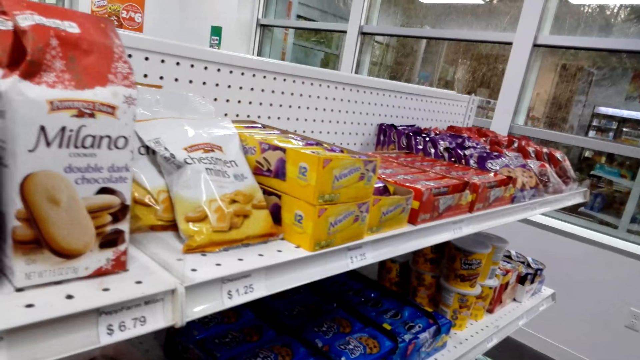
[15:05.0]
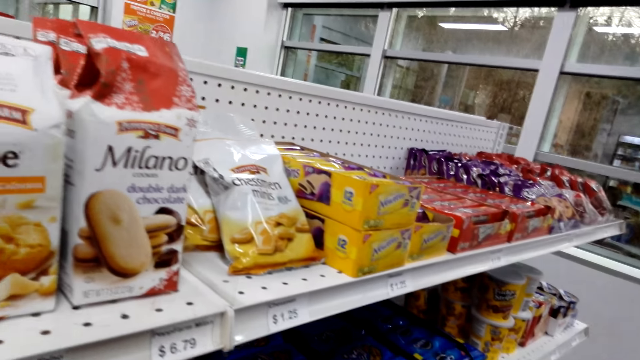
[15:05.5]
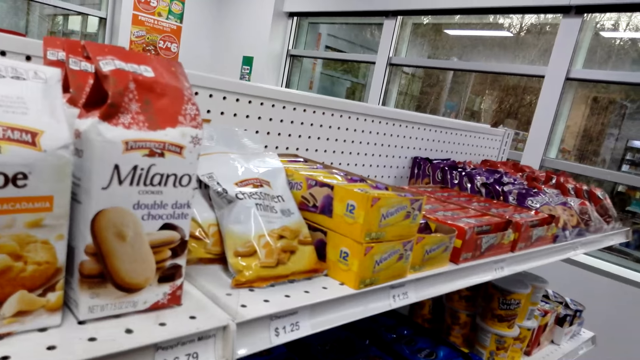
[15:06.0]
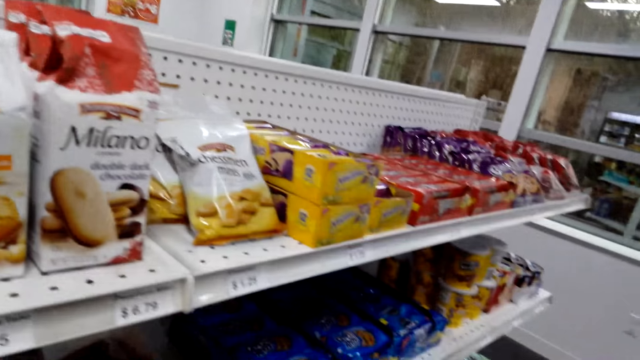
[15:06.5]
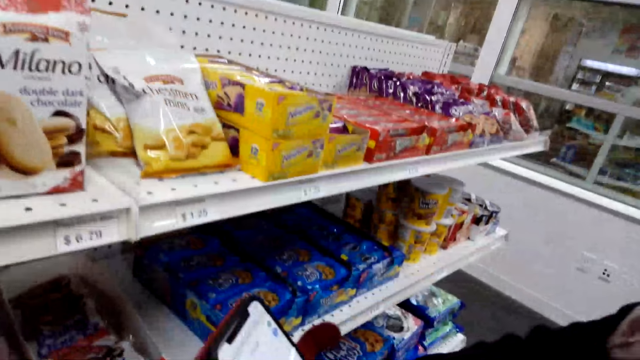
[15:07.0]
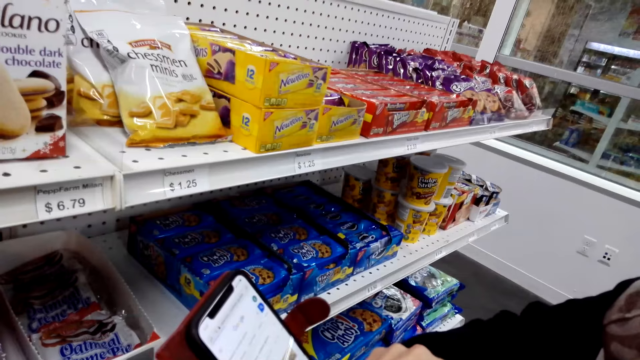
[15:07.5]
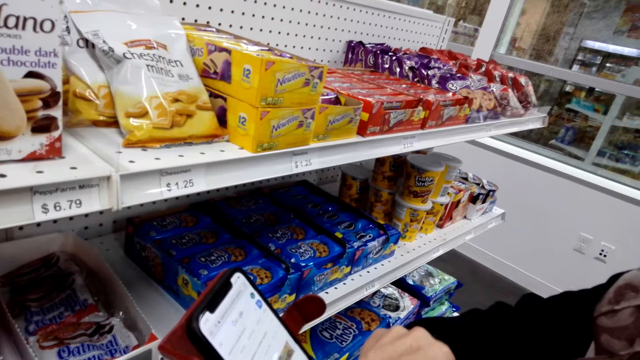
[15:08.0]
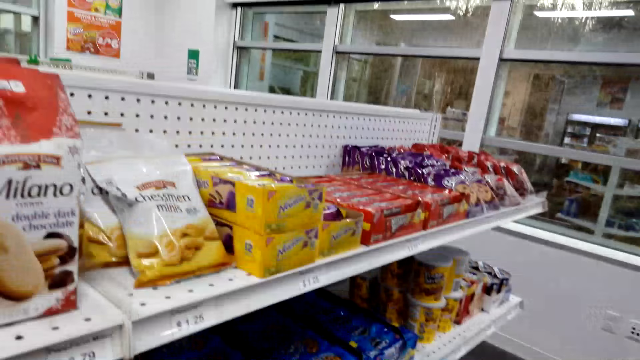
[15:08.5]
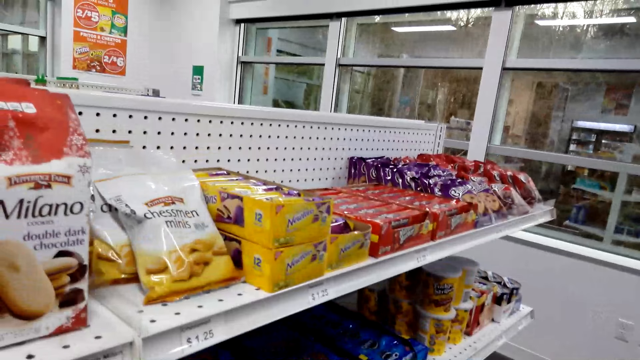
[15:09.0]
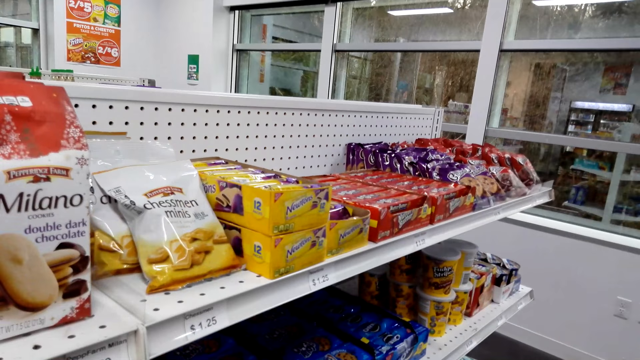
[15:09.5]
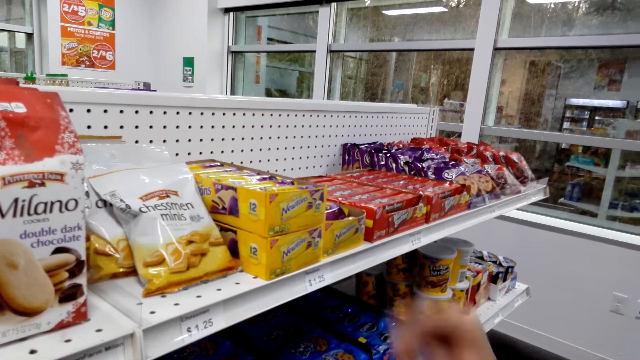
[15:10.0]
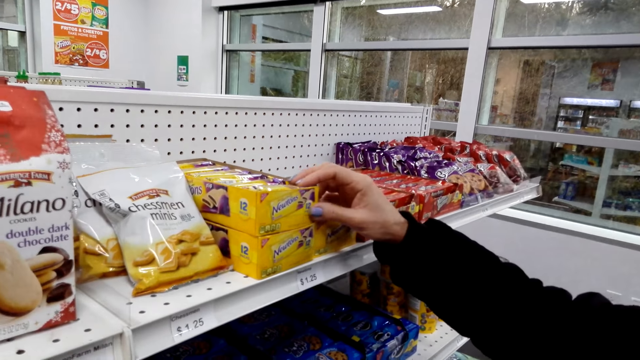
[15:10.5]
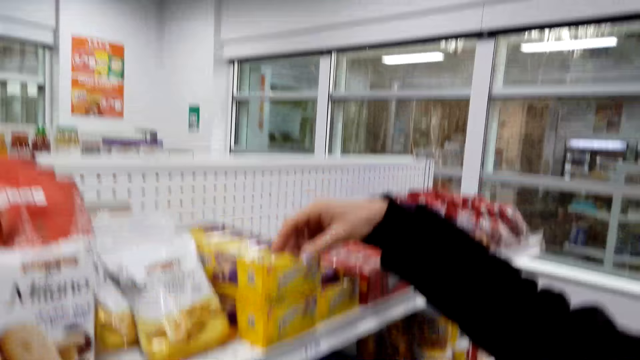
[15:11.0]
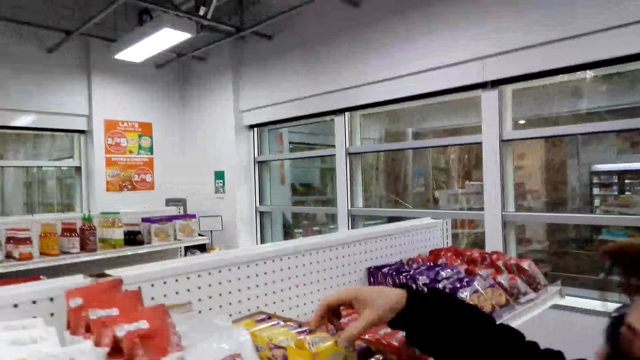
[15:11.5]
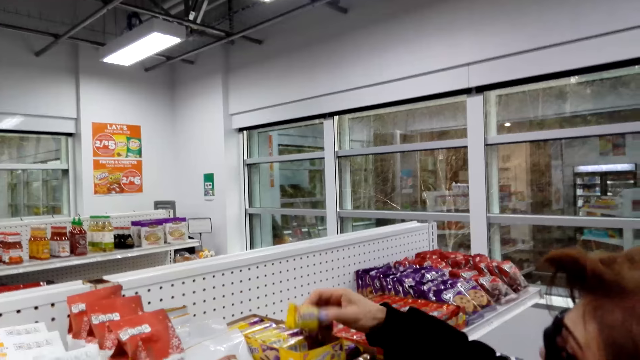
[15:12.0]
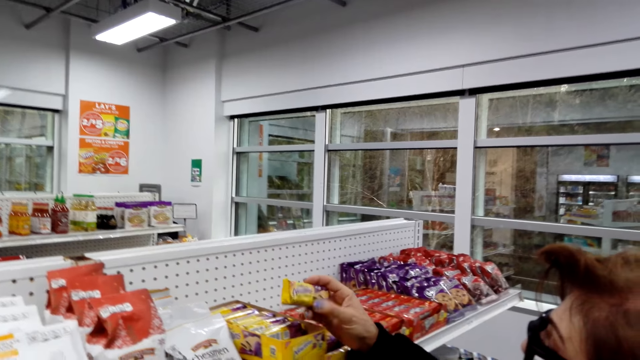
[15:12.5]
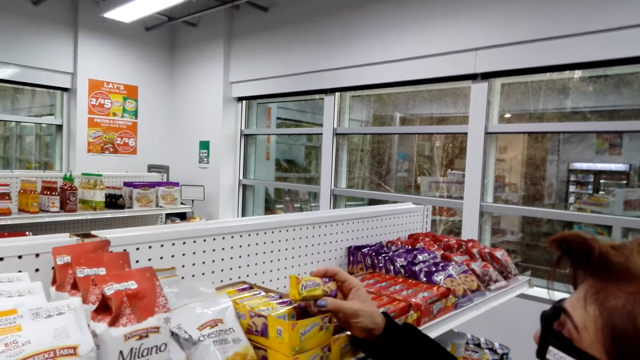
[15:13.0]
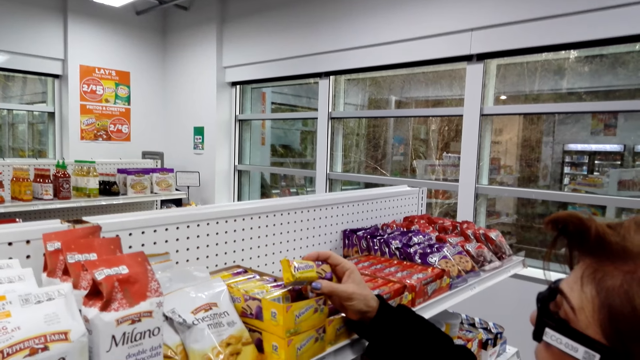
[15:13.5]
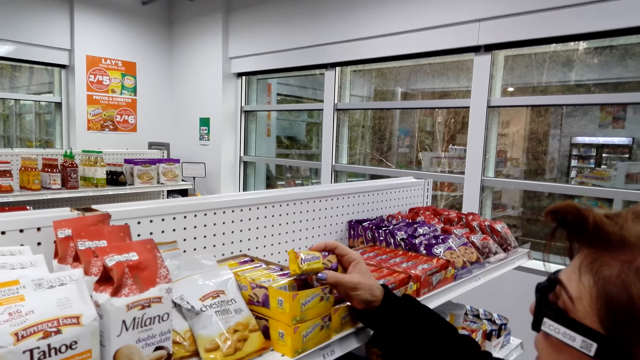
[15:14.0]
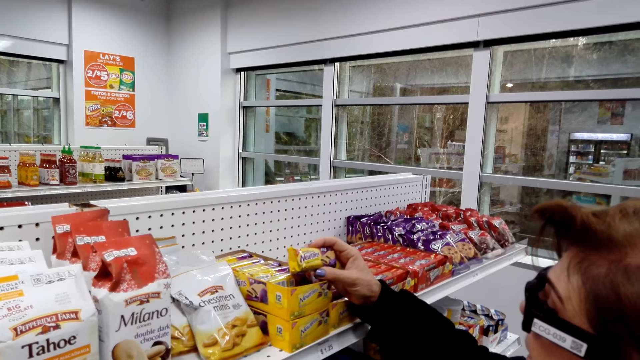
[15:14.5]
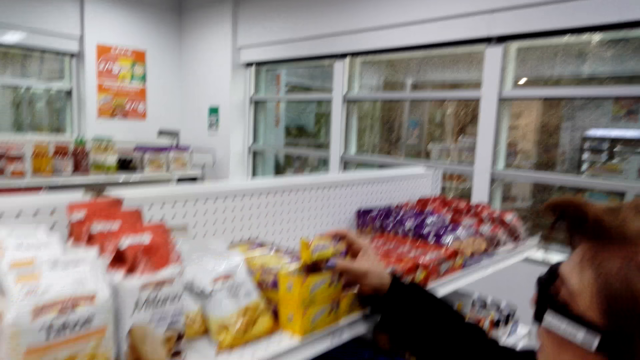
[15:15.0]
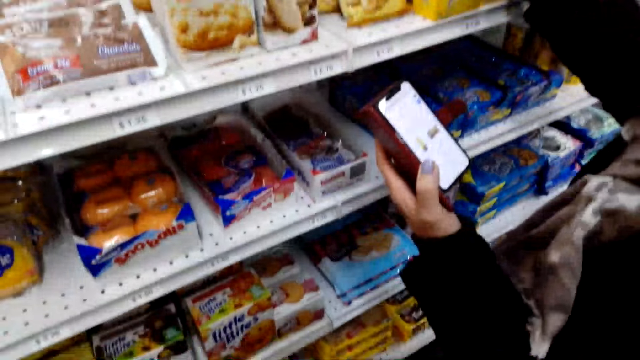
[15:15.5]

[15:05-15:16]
A woman dials the phone. The woman puts a hand on the pack of something and holds something. She picks up something, looks at something and holds something.

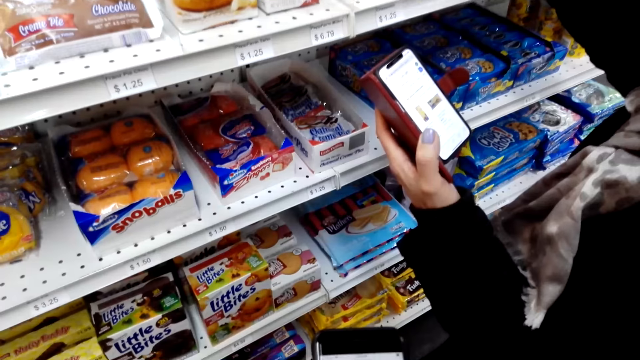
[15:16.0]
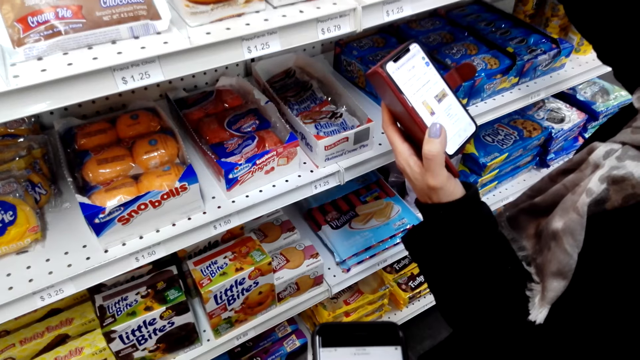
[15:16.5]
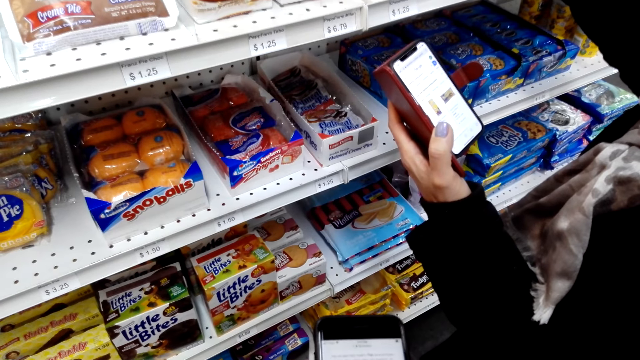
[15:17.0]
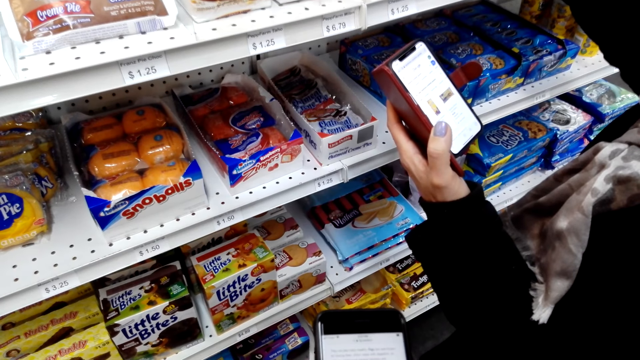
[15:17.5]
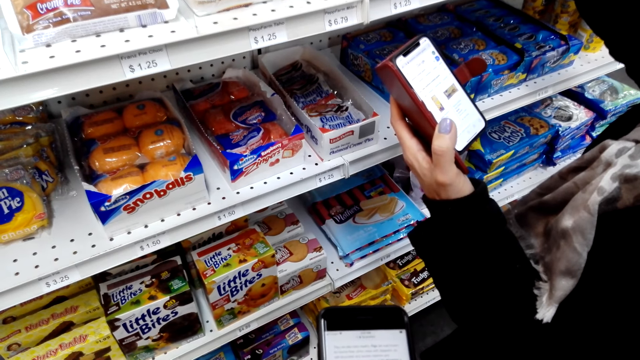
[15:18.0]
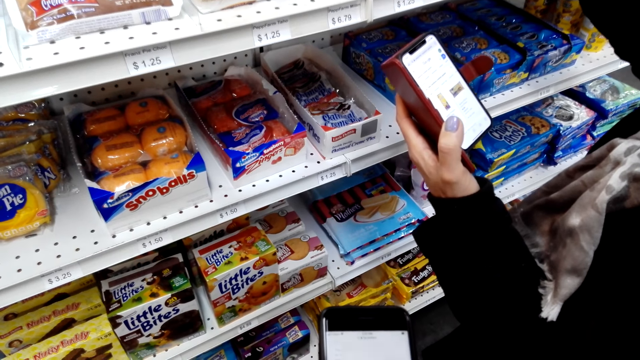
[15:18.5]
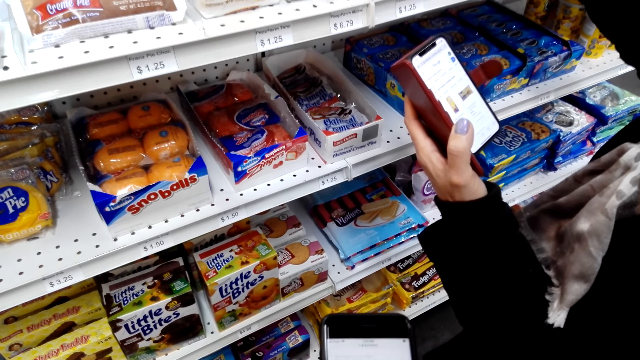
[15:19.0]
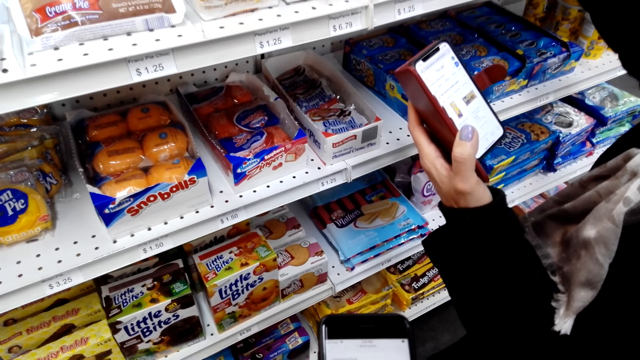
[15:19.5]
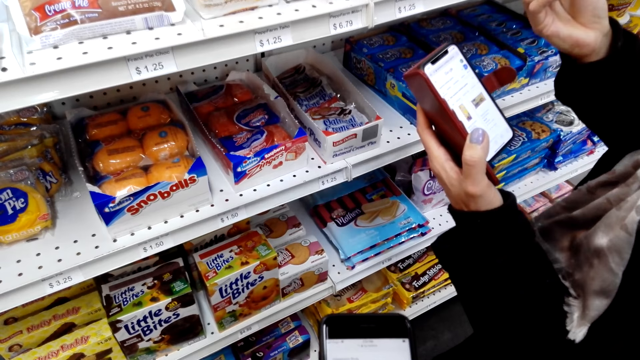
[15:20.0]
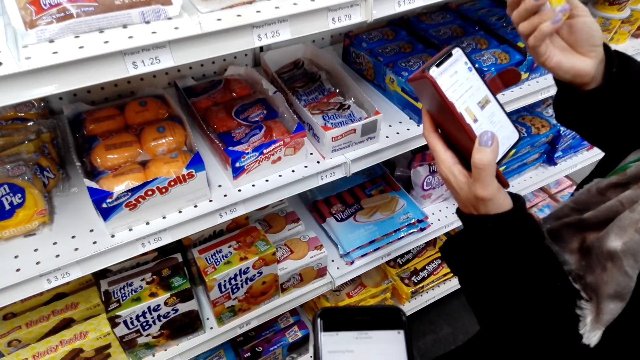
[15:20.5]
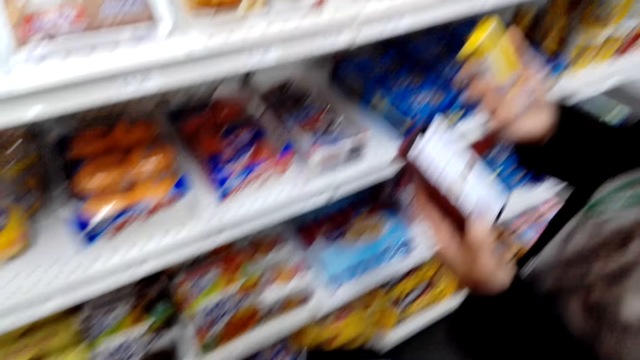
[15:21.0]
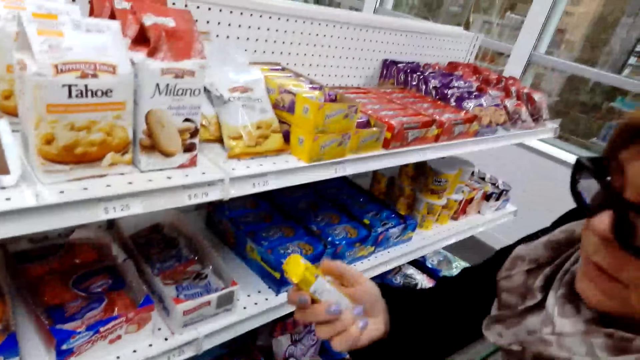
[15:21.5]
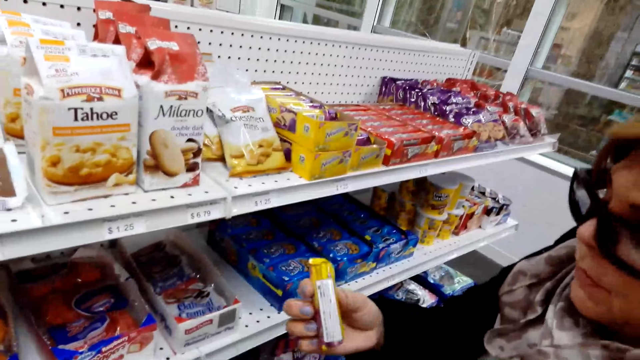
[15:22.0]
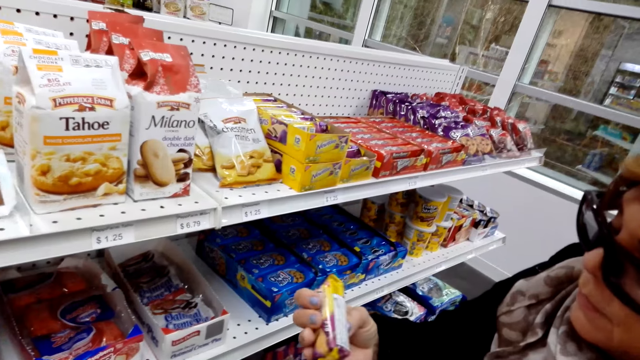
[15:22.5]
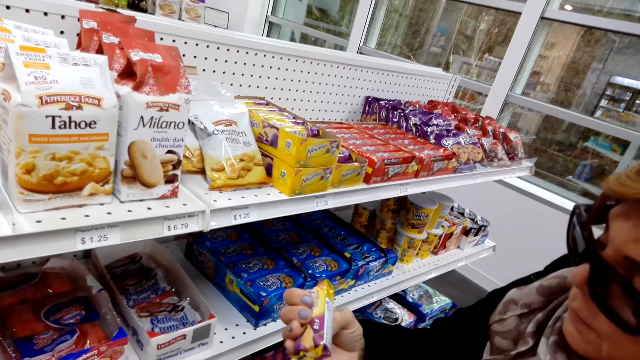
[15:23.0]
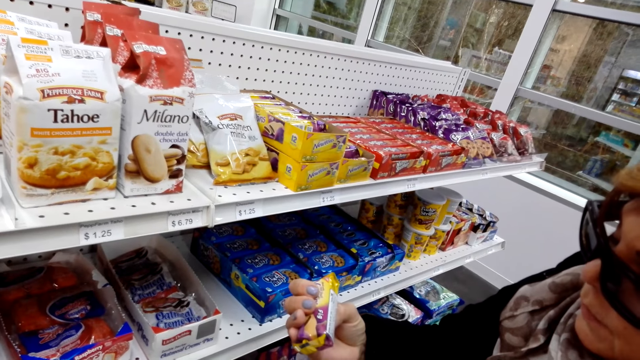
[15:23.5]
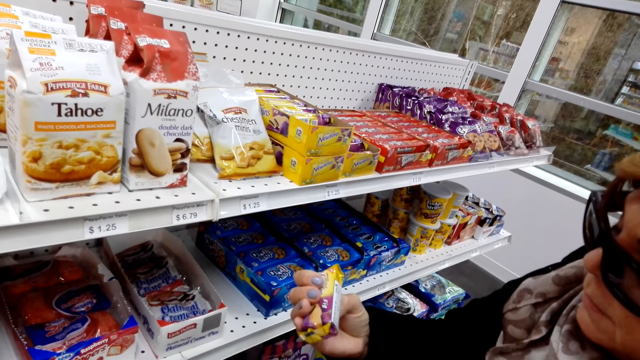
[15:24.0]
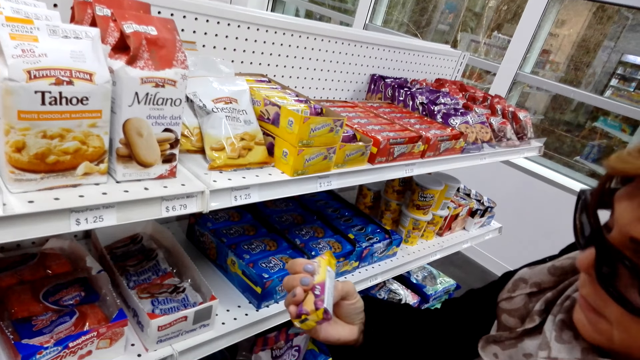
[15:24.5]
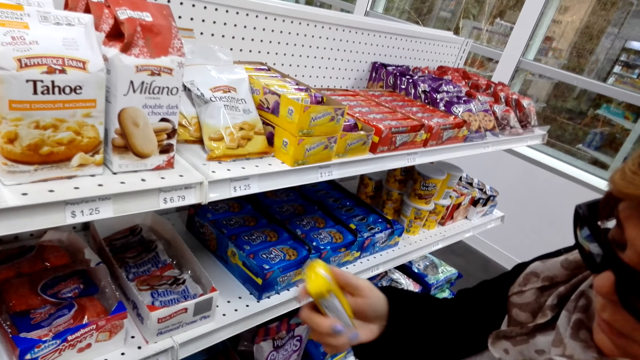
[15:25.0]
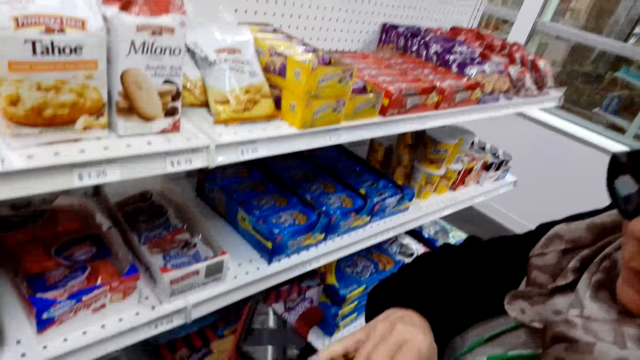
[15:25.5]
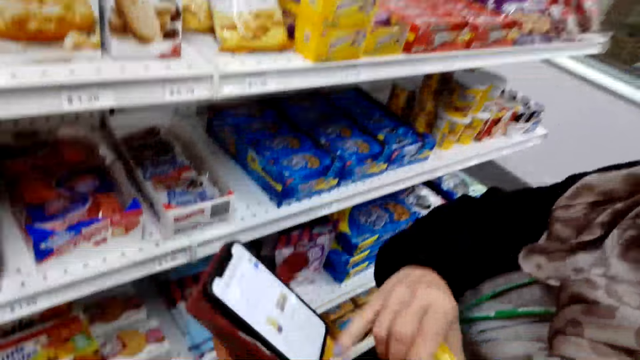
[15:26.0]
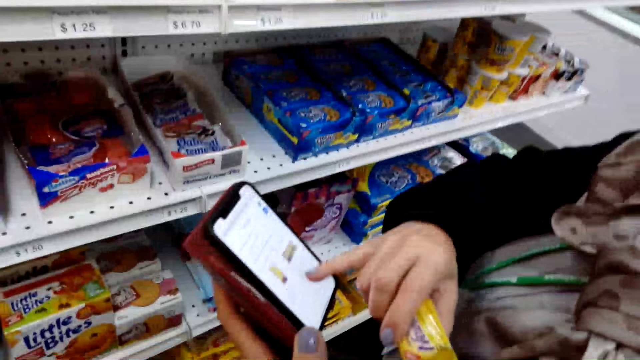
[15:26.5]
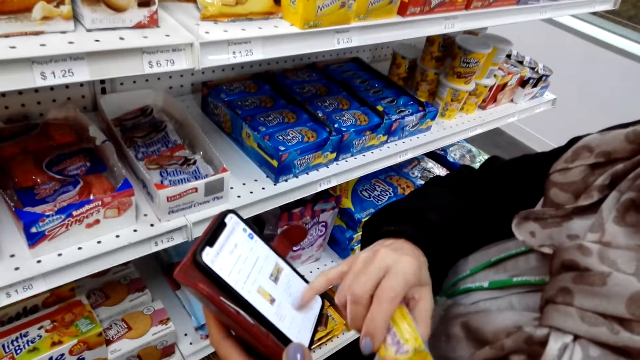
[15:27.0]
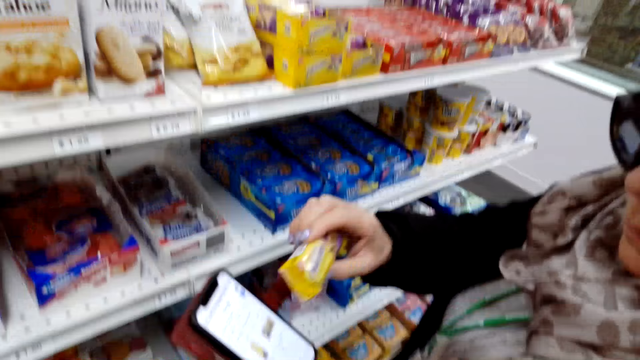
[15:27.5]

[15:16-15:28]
The camera wearer uses the phone. A woman holds the cellphone. The camera wearer holds a phone. The woman picks up something. The camera wearer looks at the woman. The woman carries something, talks and reads the cover of something. She scrolls the phone.
